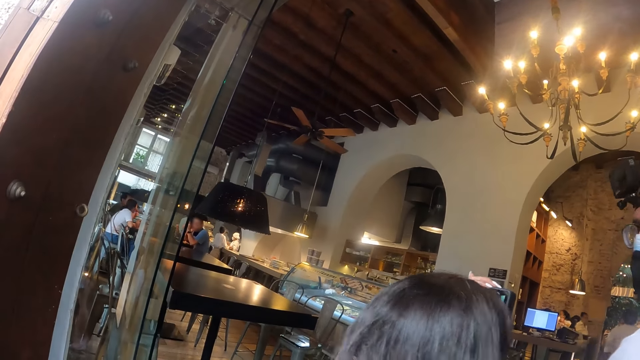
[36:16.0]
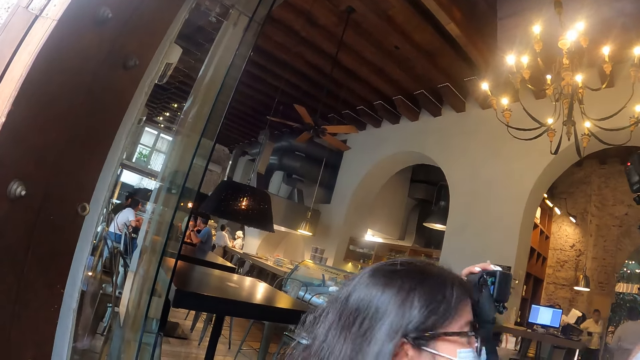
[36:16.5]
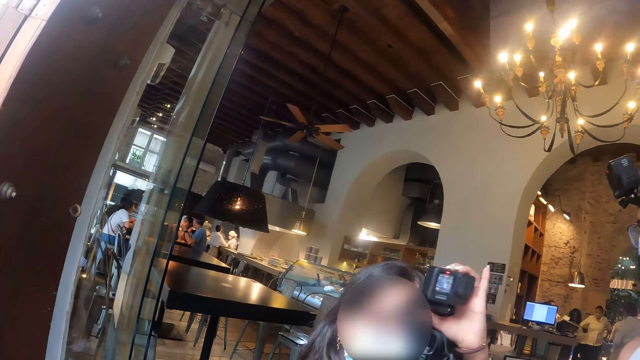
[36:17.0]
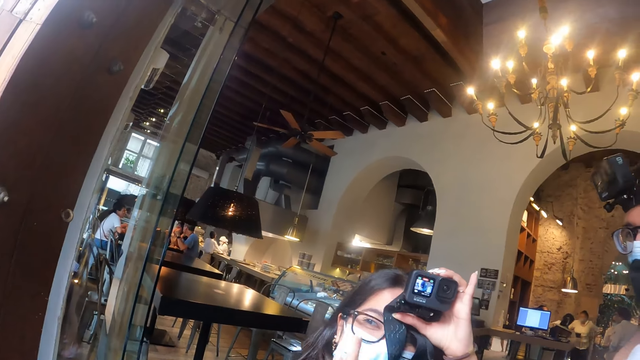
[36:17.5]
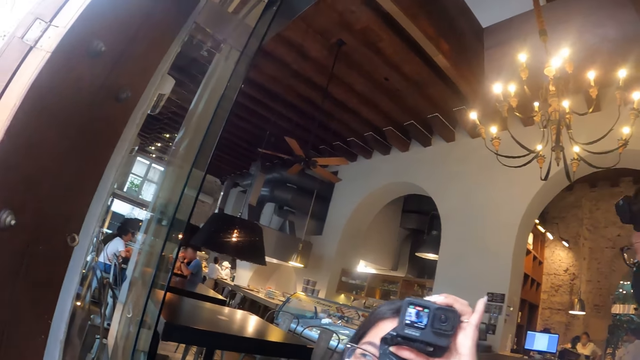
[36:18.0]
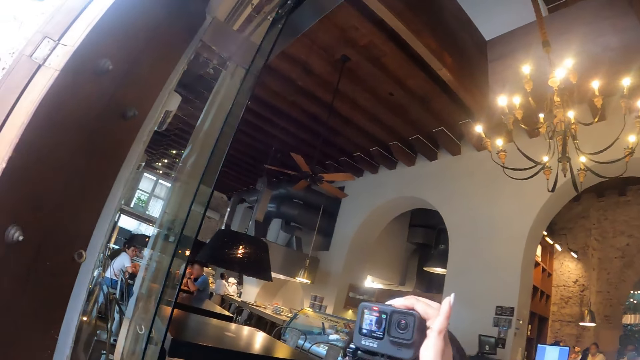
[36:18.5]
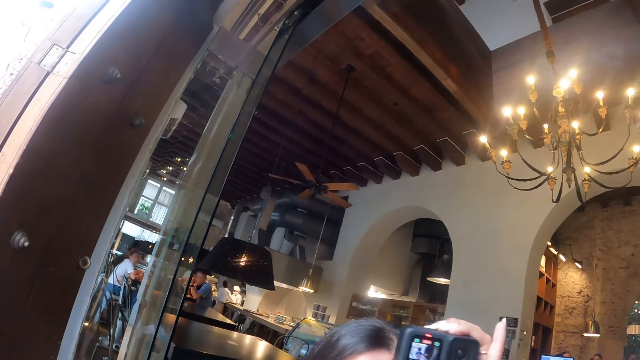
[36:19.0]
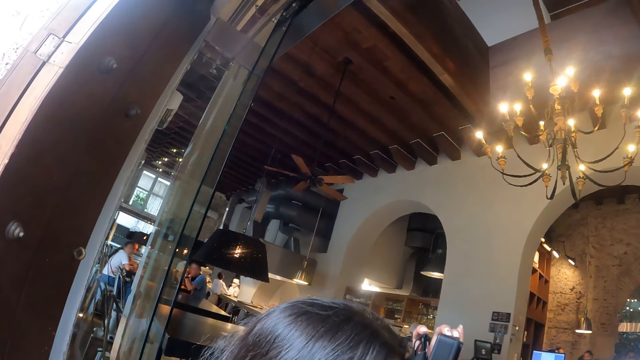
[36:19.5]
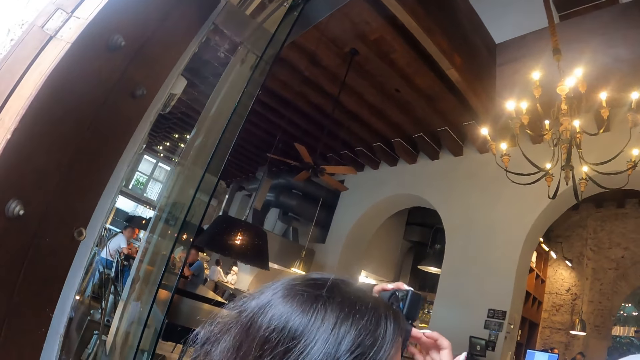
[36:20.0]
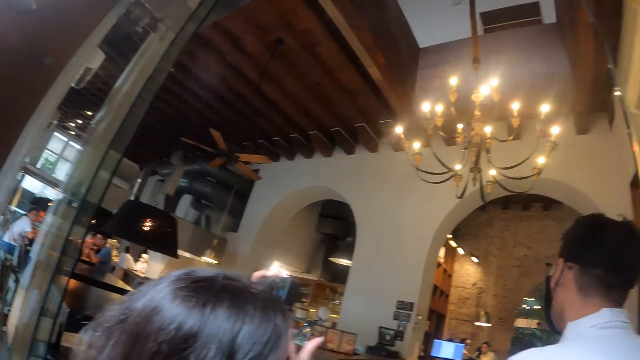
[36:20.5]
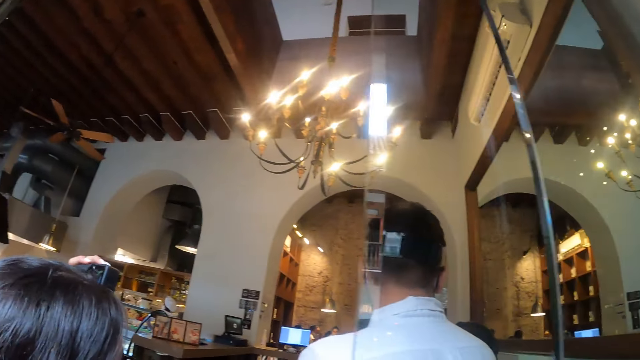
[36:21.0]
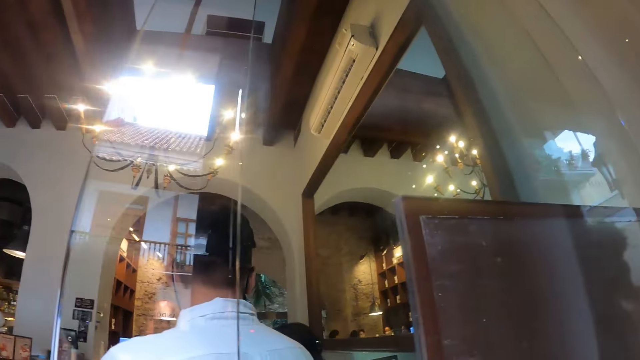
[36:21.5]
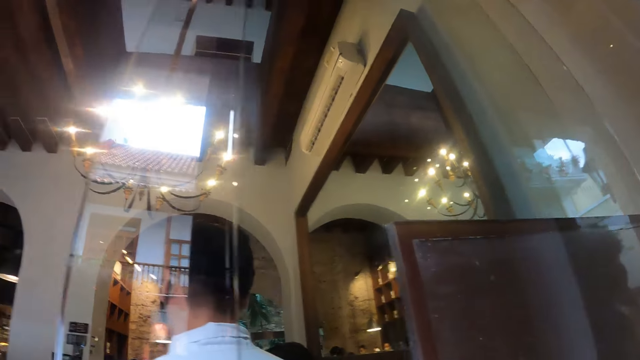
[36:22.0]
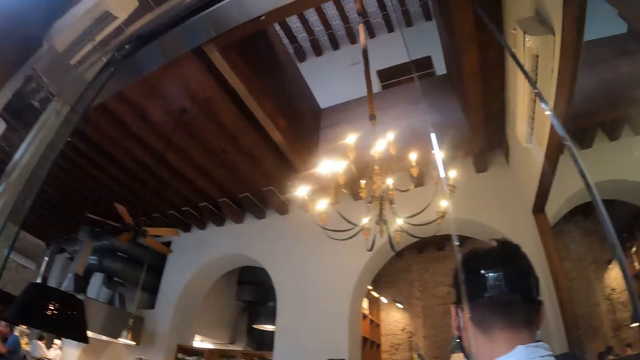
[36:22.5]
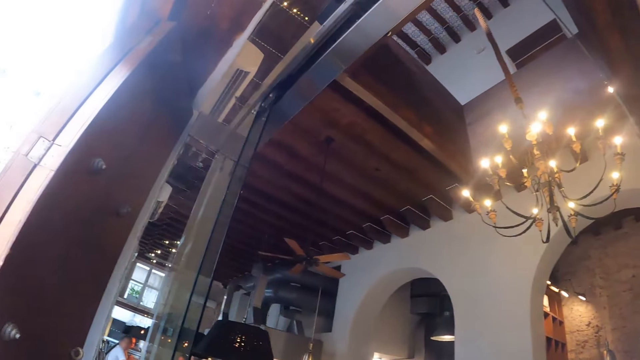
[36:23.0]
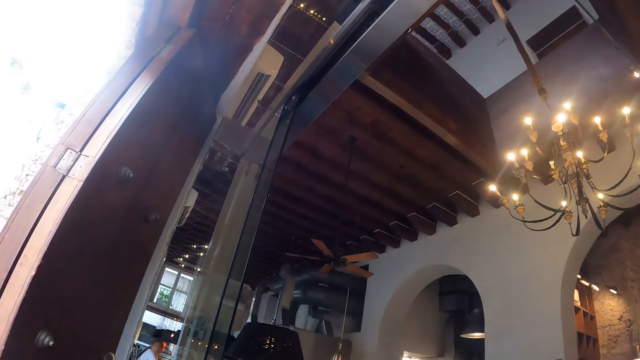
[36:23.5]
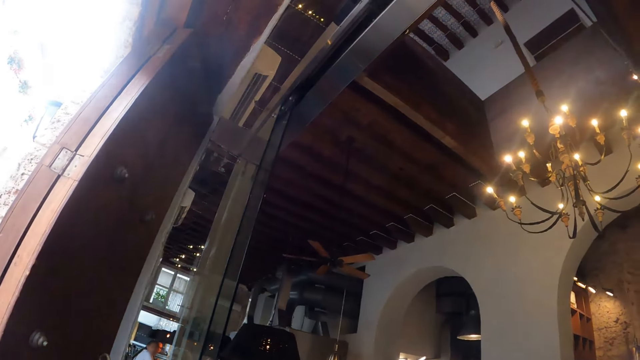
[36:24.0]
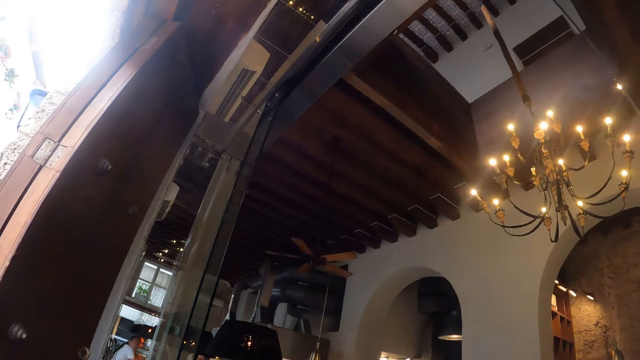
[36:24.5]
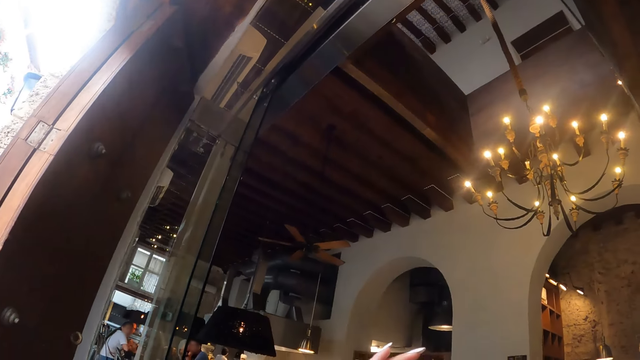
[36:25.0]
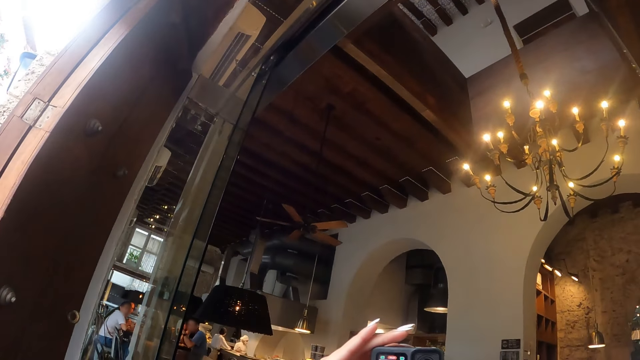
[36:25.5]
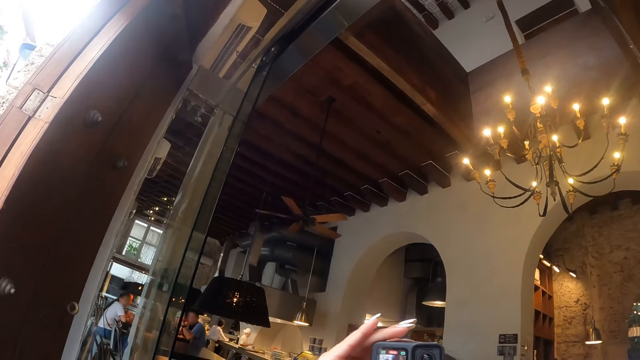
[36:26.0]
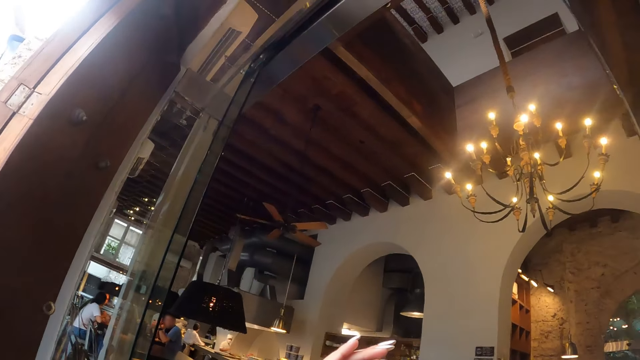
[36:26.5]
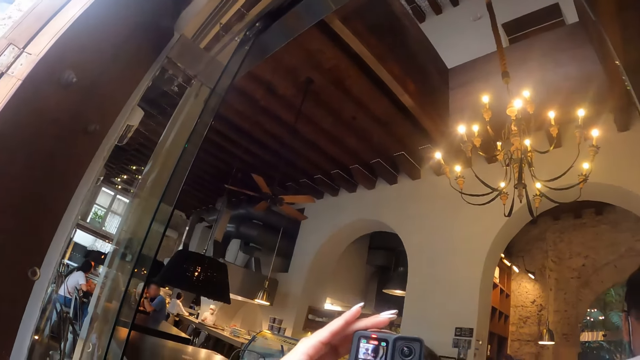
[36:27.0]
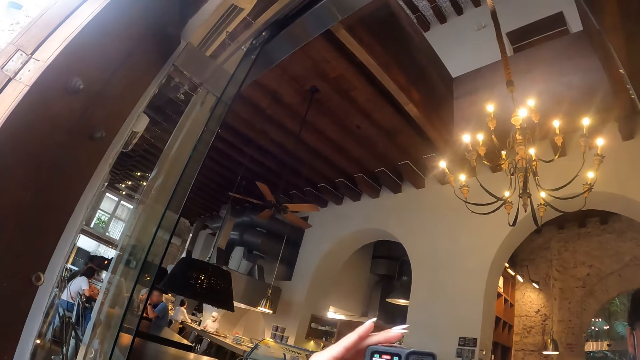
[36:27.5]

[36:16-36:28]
A woman turns around. The camera wearer turns around.

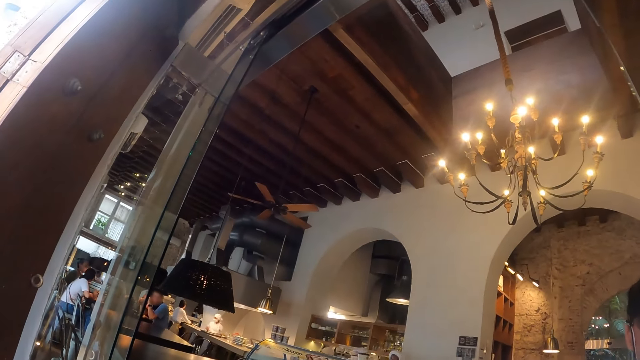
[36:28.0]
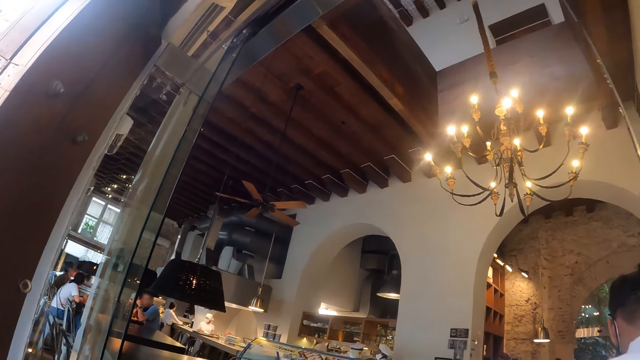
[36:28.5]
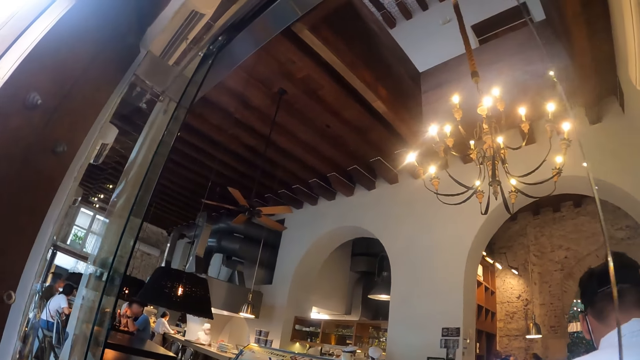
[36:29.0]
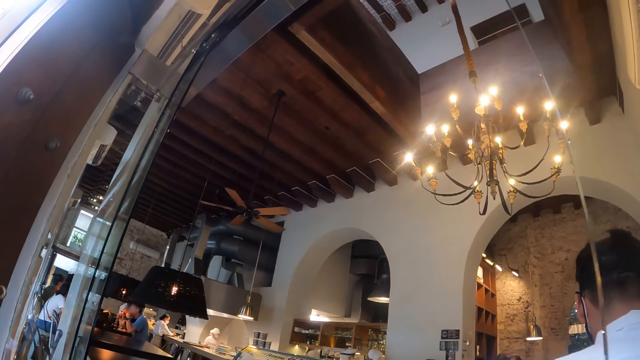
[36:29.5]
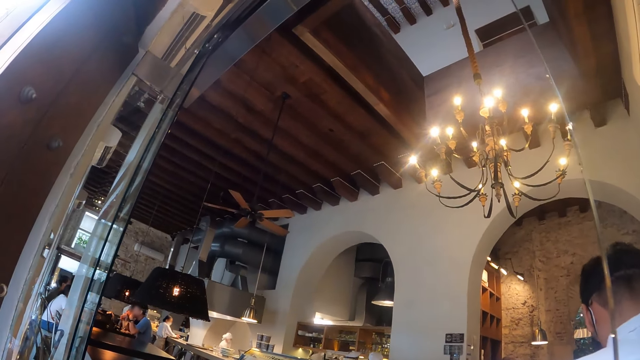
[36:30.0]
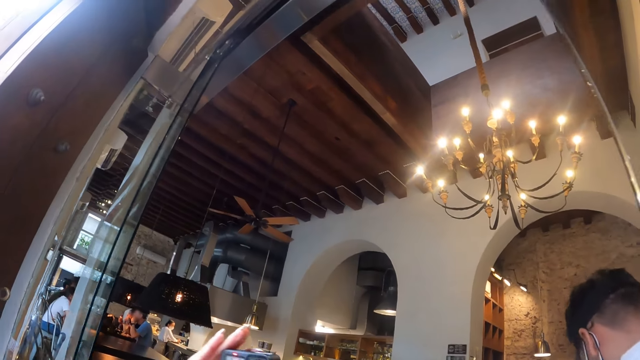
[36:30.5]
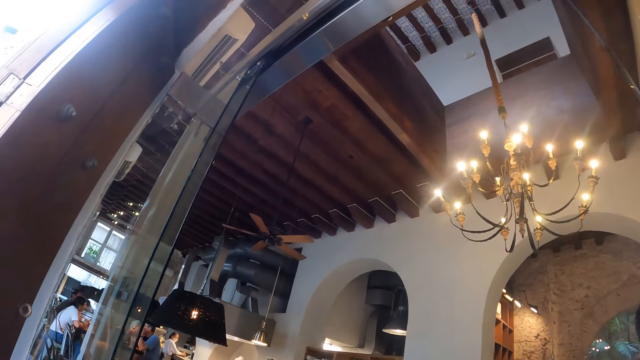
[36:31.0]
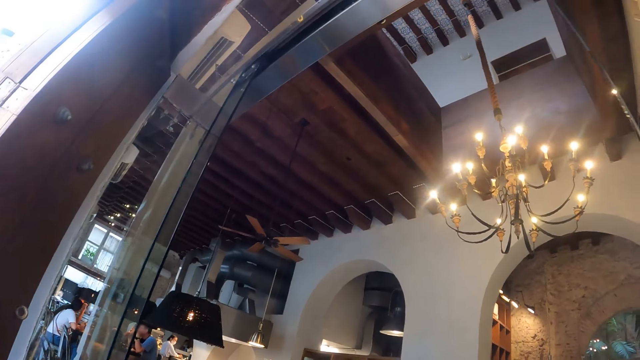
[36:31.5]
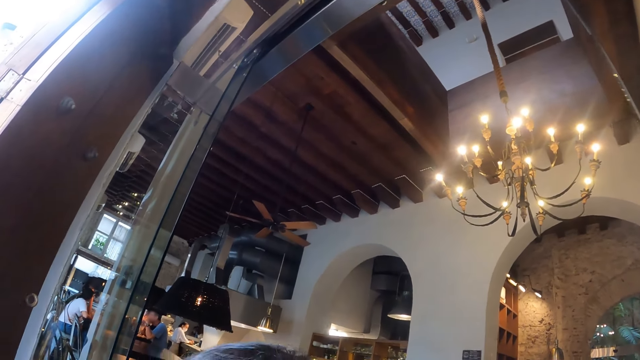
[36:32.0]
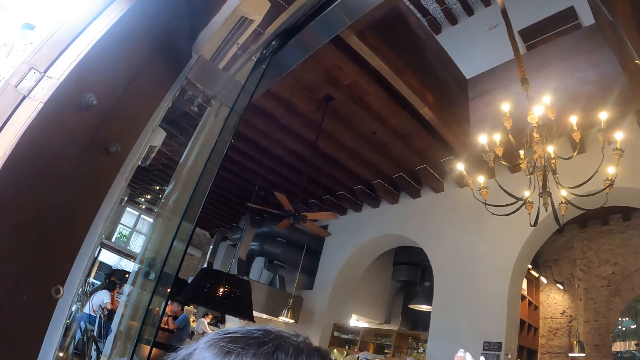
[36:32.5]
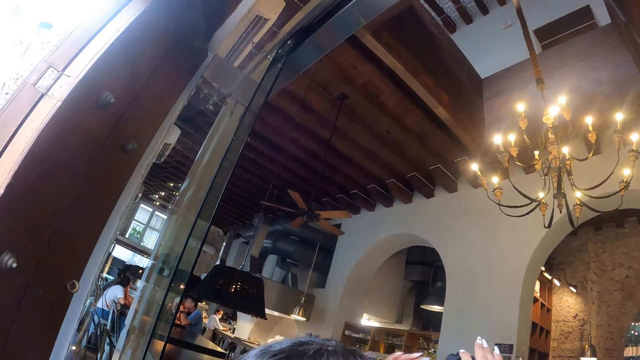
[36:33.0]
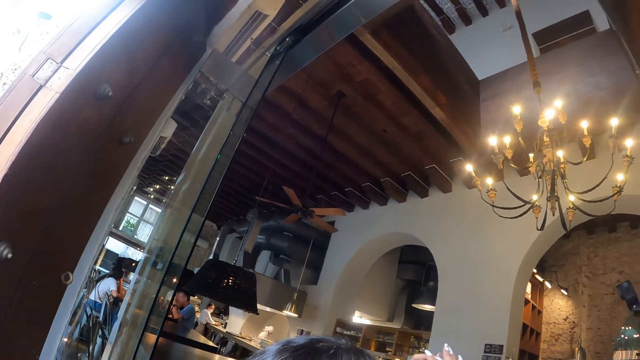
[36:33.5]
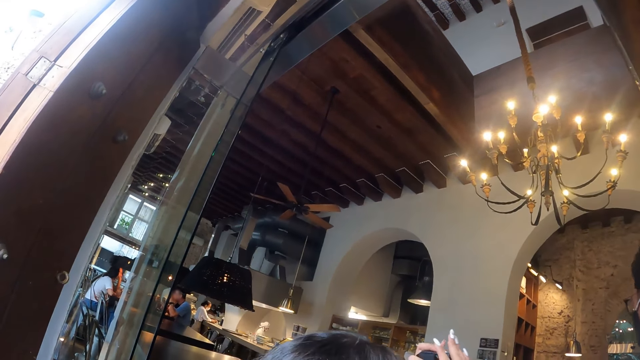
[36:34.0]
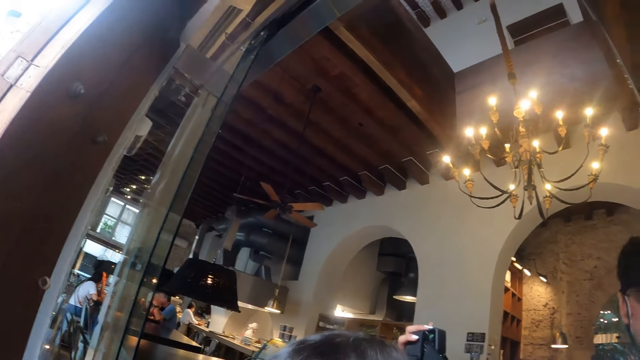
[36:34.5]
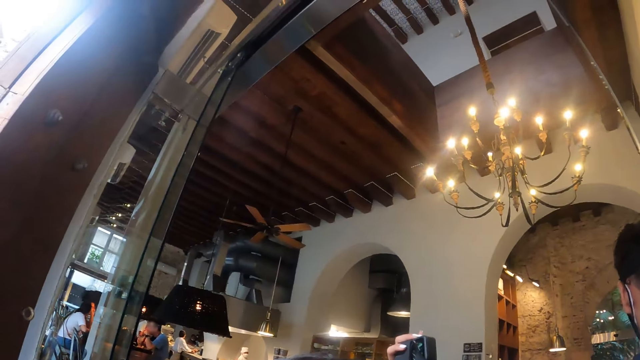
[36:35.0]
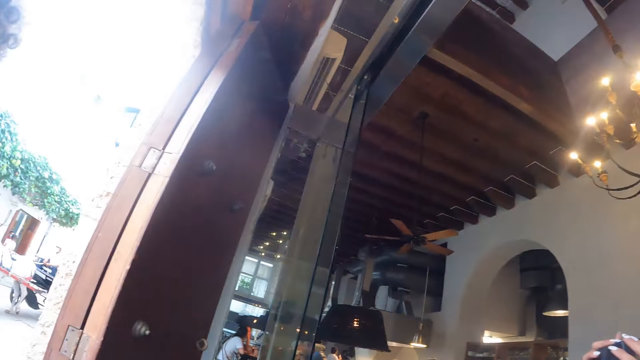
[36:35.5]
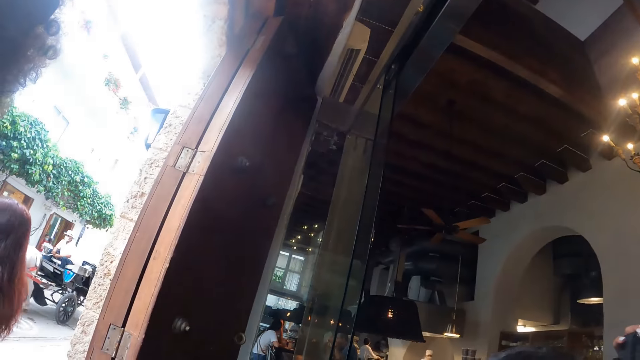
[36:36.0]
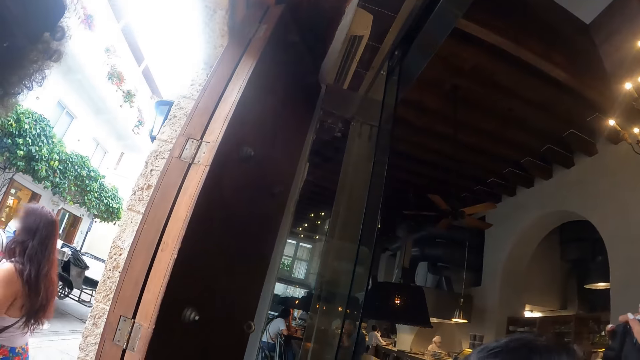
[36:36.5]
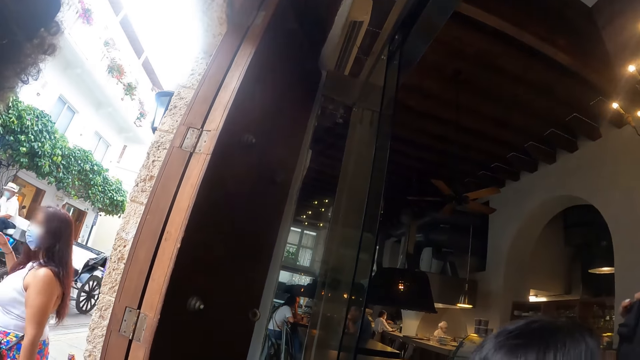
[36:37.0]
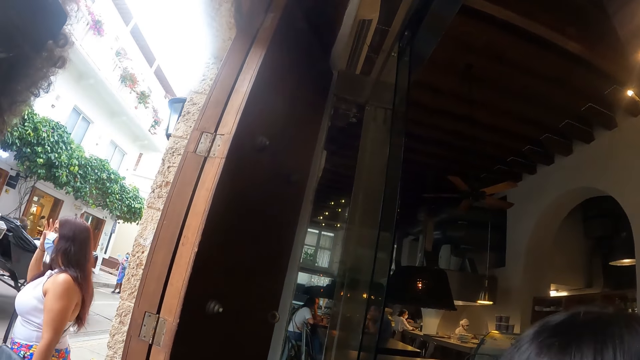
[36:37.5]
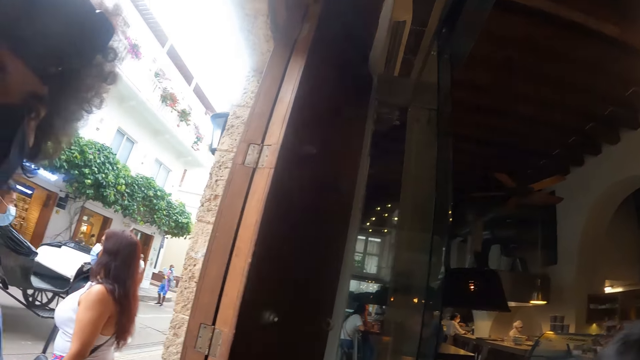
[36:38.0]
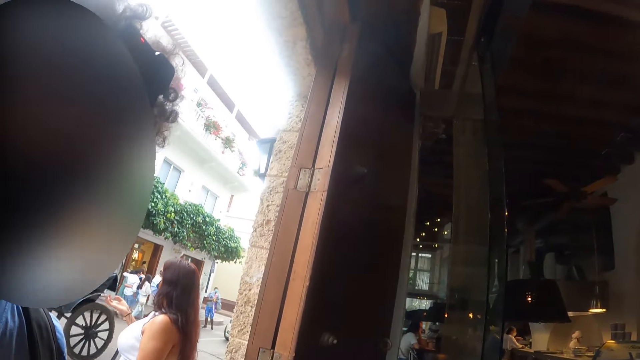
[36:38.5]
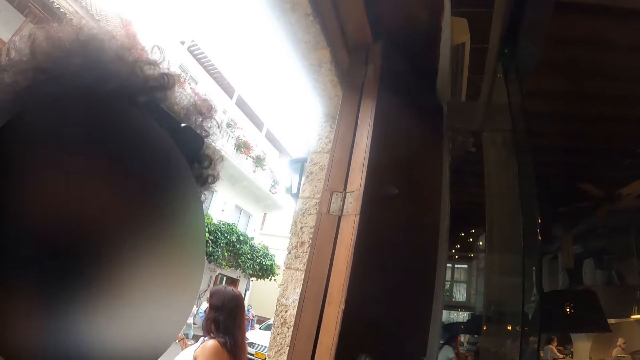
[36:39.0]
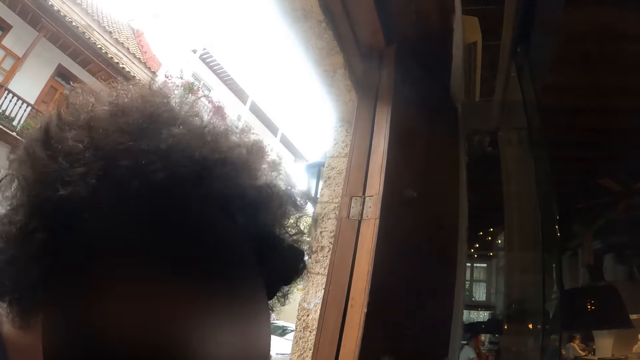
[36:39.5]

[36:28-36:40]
A man moves the head. The camera wearer turns around. A woman touches the hair with the right hand.
